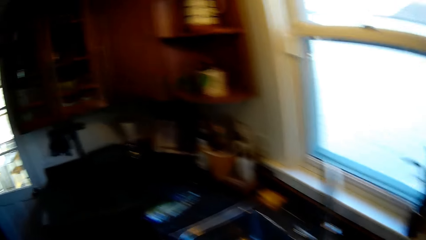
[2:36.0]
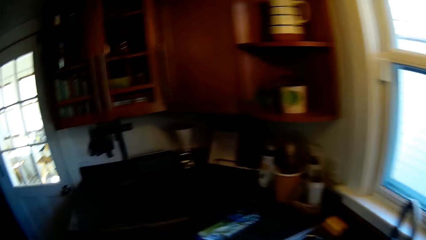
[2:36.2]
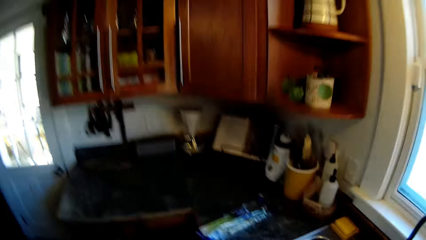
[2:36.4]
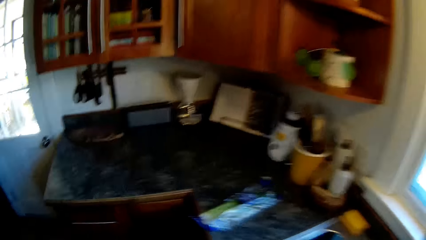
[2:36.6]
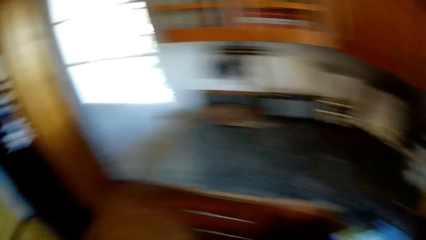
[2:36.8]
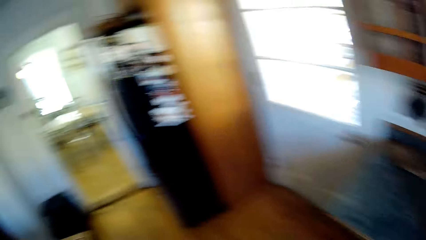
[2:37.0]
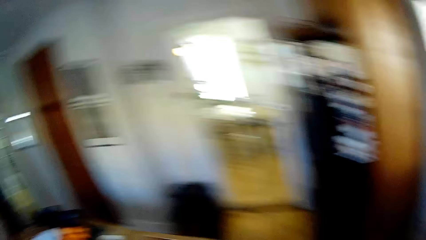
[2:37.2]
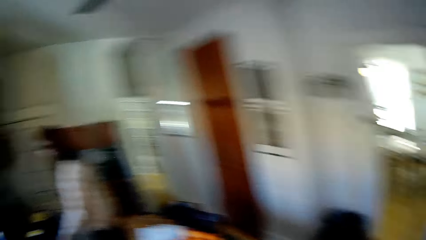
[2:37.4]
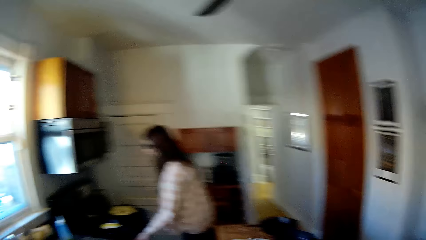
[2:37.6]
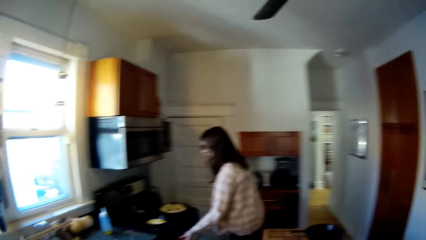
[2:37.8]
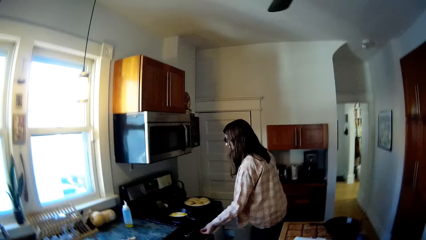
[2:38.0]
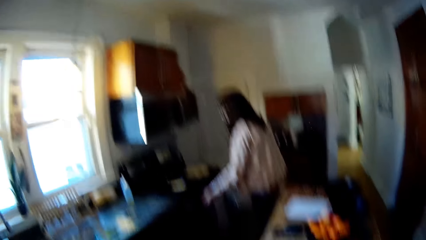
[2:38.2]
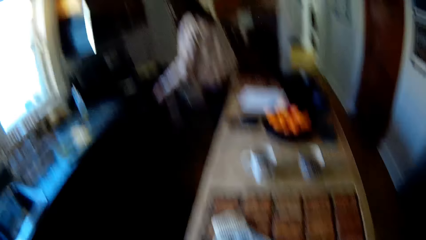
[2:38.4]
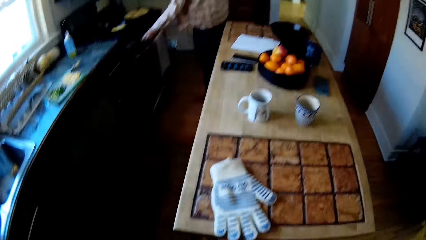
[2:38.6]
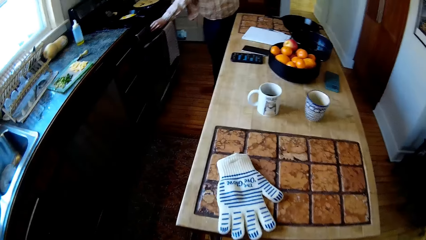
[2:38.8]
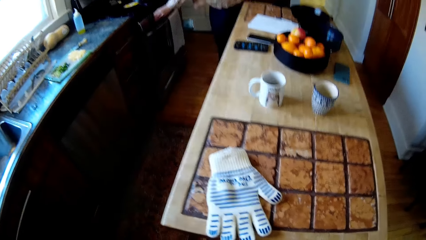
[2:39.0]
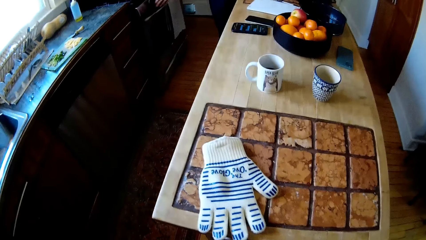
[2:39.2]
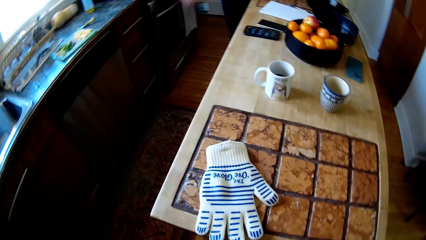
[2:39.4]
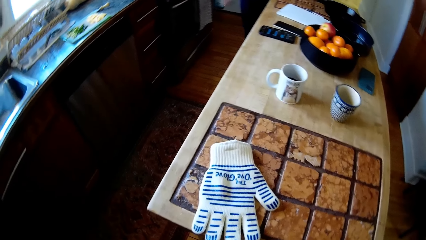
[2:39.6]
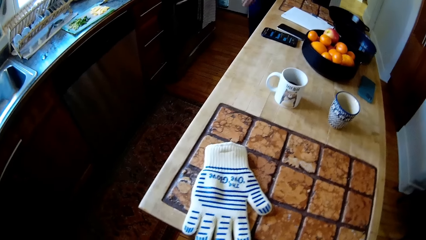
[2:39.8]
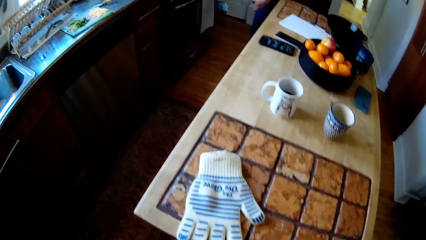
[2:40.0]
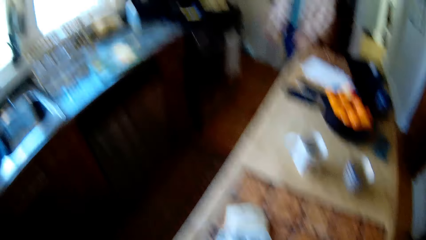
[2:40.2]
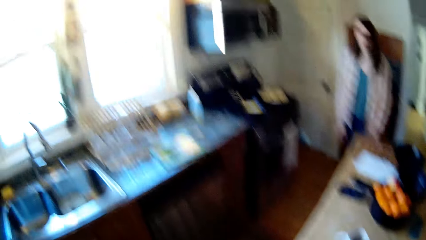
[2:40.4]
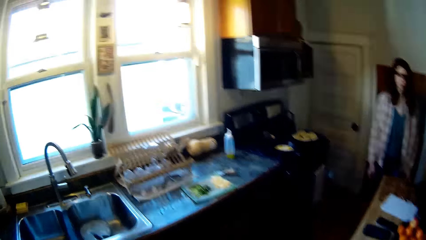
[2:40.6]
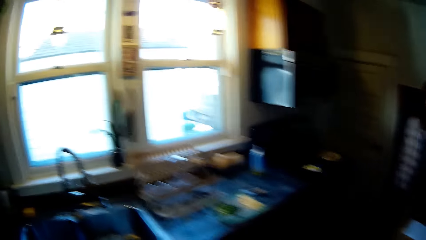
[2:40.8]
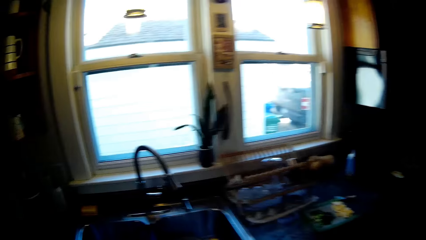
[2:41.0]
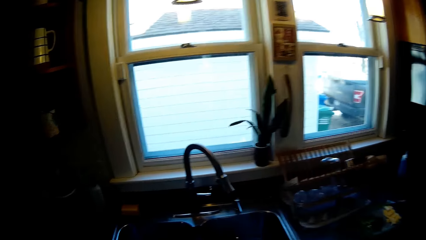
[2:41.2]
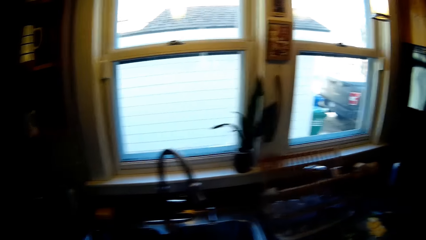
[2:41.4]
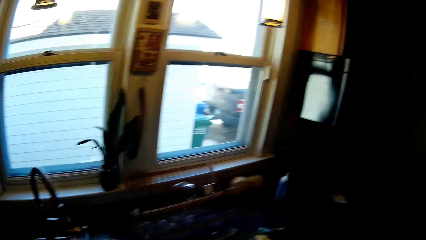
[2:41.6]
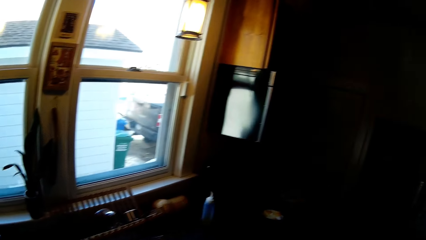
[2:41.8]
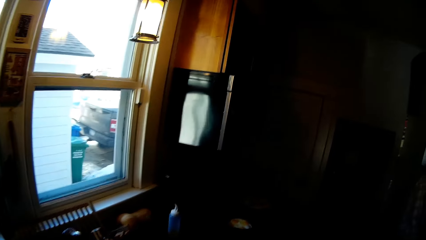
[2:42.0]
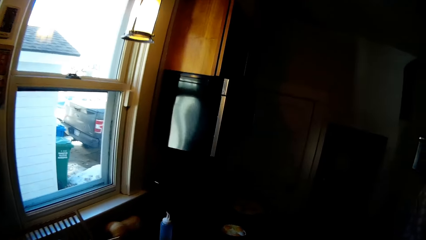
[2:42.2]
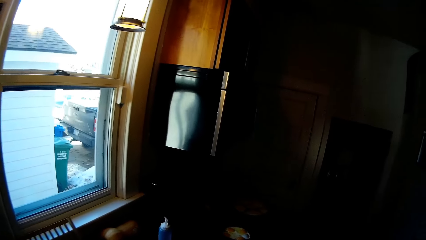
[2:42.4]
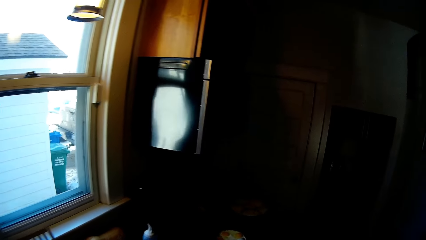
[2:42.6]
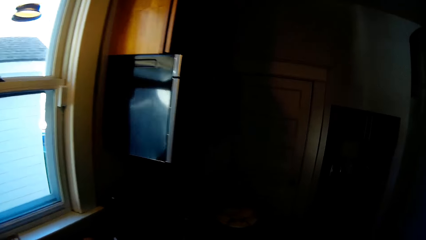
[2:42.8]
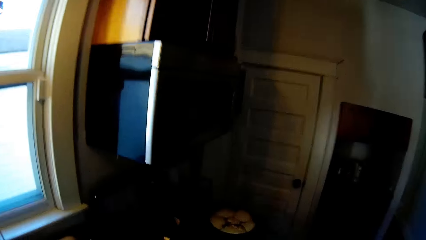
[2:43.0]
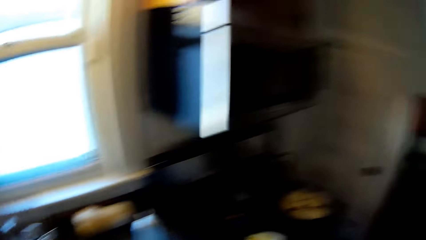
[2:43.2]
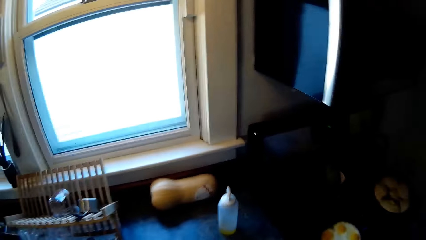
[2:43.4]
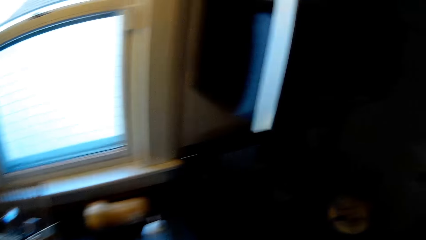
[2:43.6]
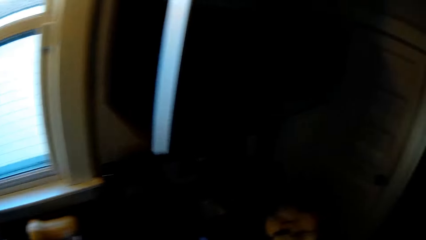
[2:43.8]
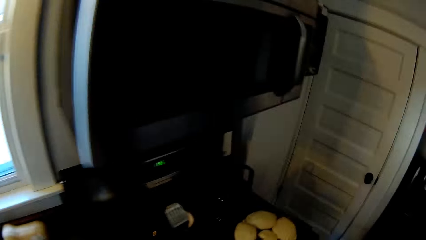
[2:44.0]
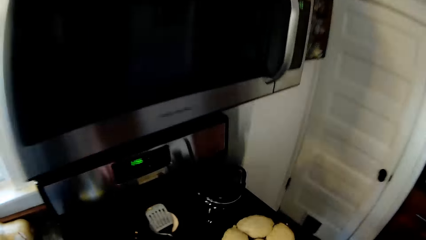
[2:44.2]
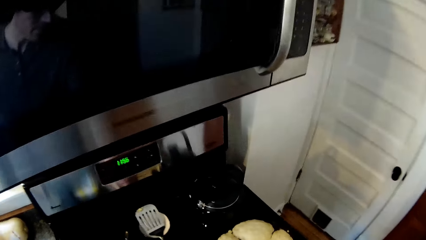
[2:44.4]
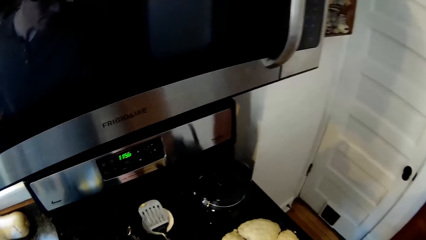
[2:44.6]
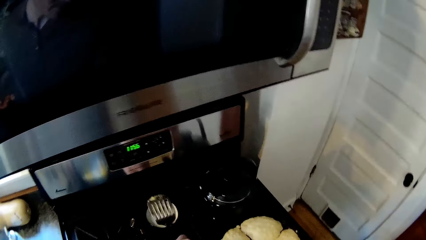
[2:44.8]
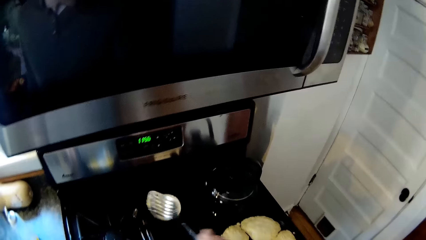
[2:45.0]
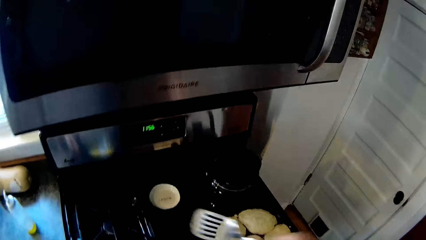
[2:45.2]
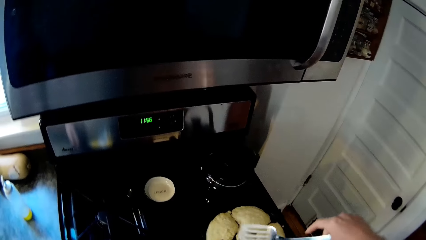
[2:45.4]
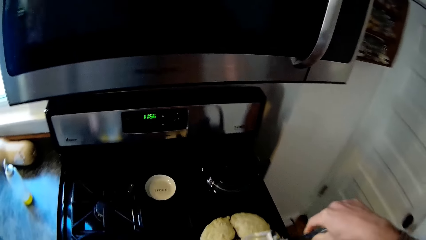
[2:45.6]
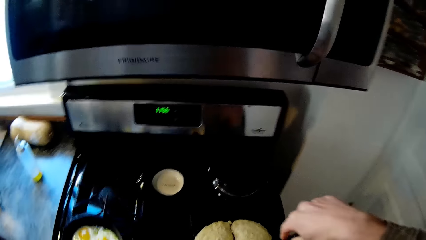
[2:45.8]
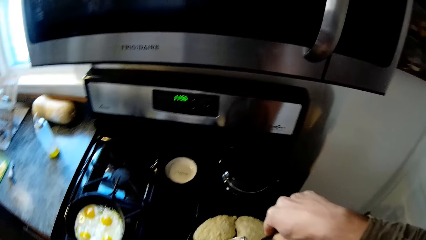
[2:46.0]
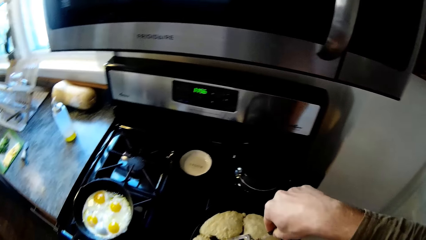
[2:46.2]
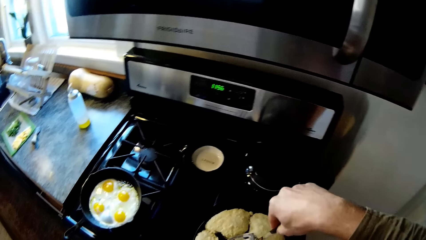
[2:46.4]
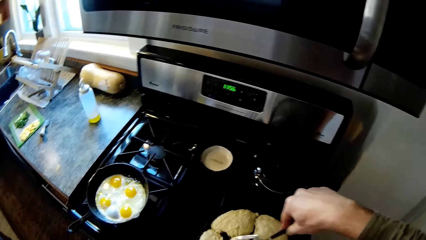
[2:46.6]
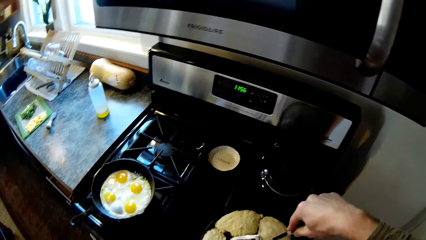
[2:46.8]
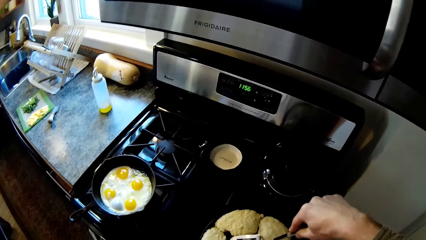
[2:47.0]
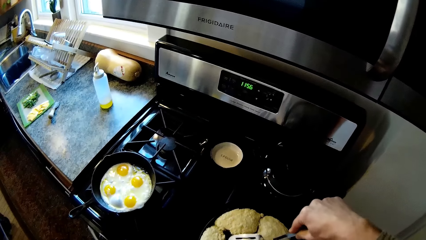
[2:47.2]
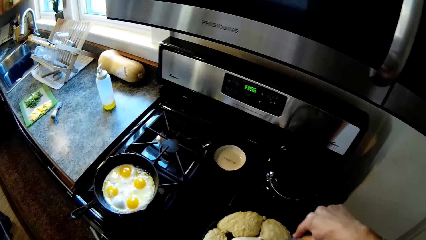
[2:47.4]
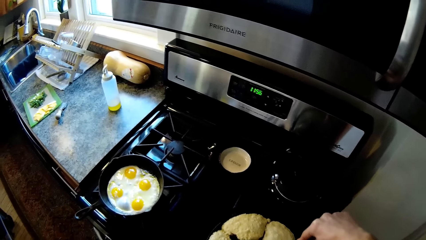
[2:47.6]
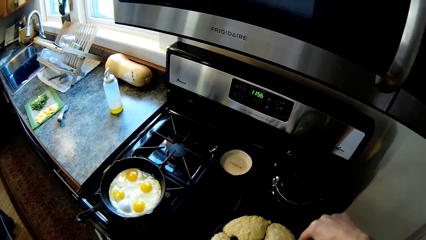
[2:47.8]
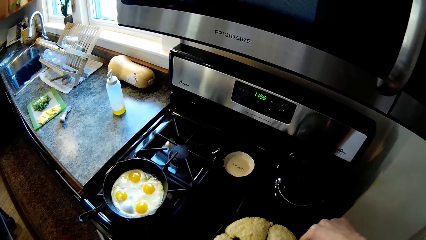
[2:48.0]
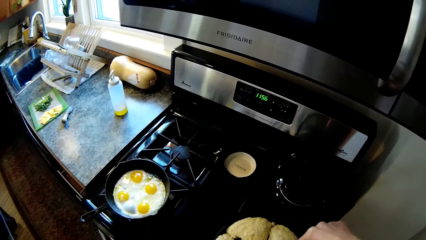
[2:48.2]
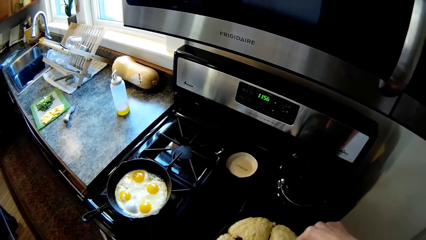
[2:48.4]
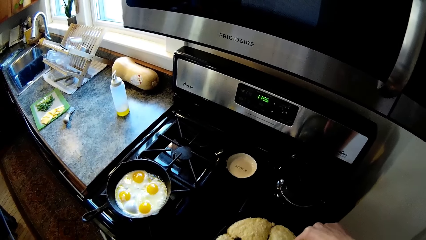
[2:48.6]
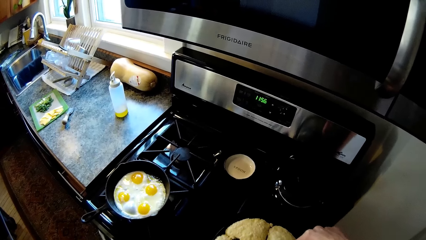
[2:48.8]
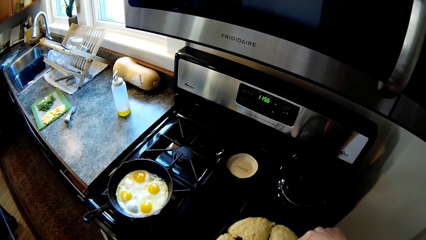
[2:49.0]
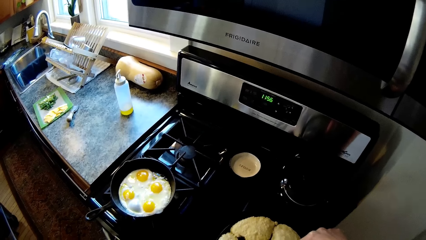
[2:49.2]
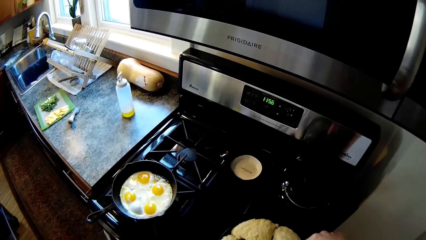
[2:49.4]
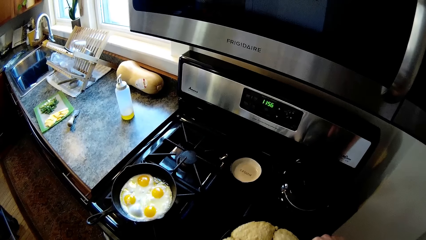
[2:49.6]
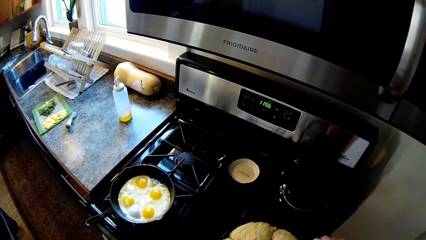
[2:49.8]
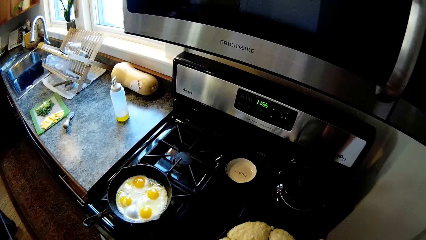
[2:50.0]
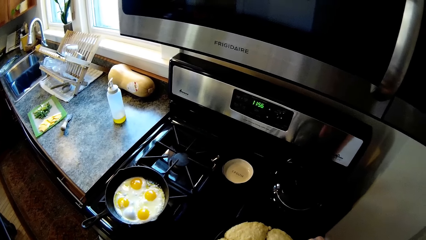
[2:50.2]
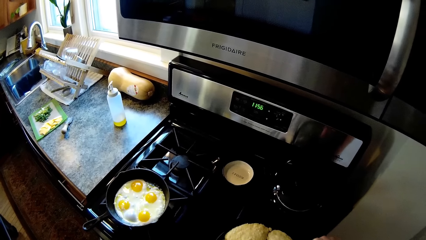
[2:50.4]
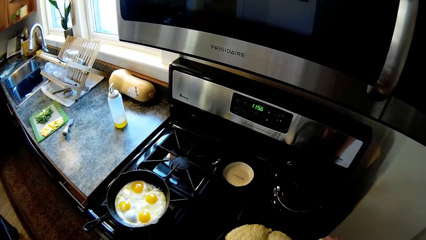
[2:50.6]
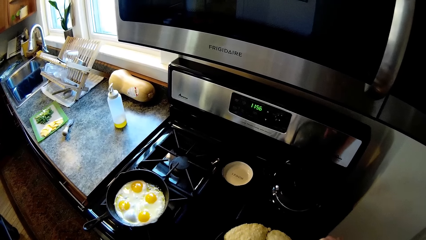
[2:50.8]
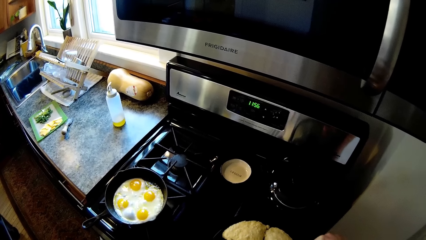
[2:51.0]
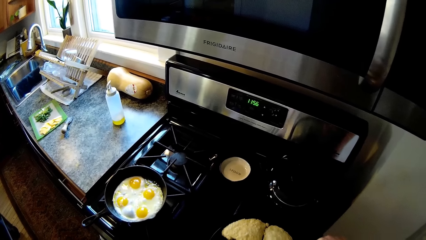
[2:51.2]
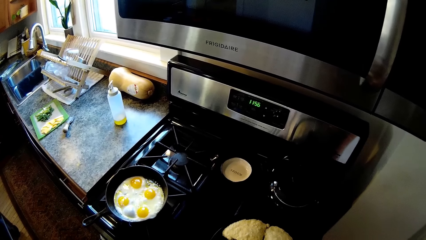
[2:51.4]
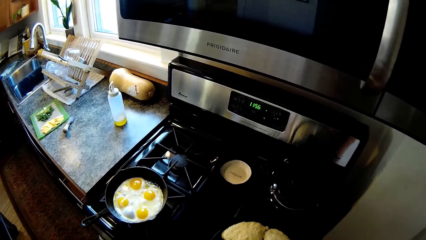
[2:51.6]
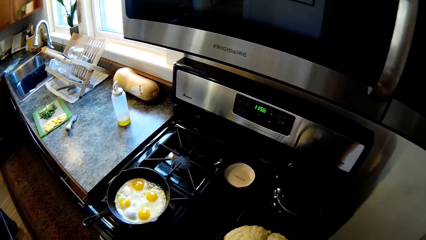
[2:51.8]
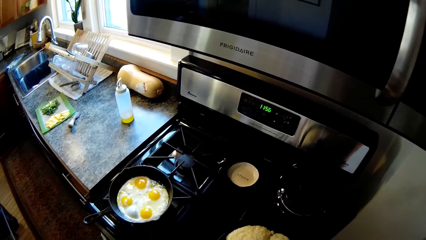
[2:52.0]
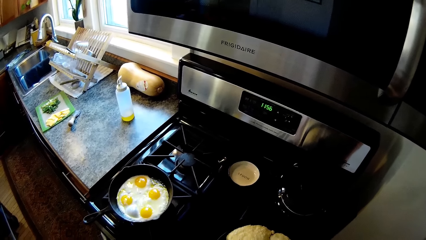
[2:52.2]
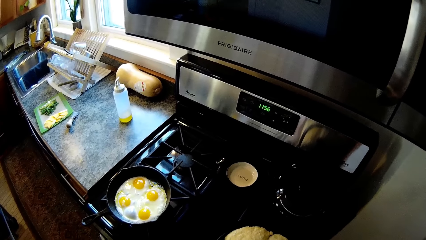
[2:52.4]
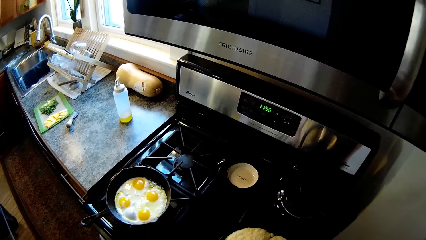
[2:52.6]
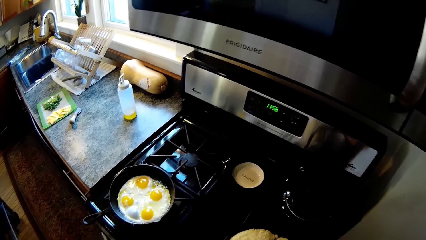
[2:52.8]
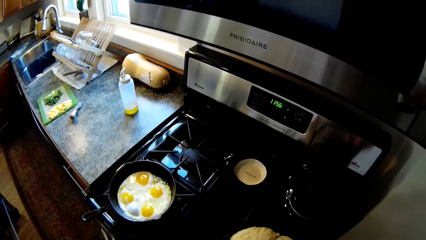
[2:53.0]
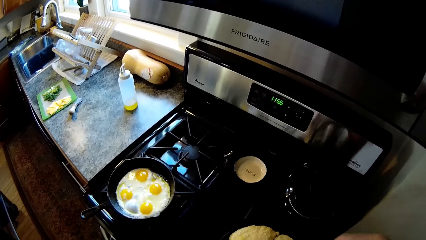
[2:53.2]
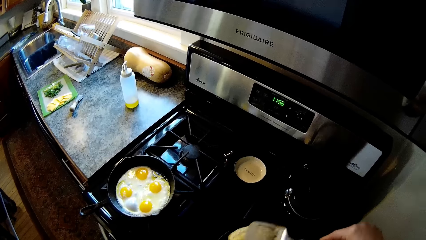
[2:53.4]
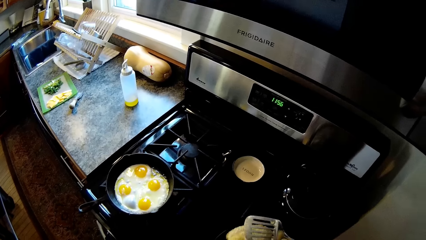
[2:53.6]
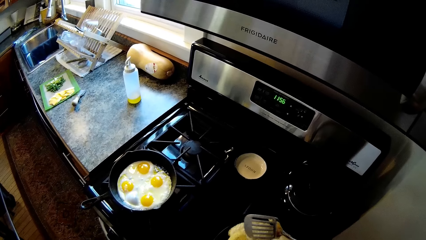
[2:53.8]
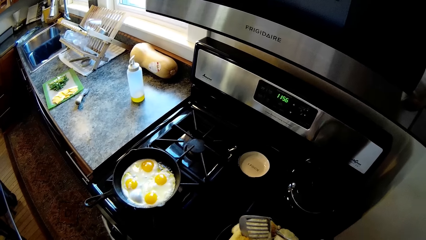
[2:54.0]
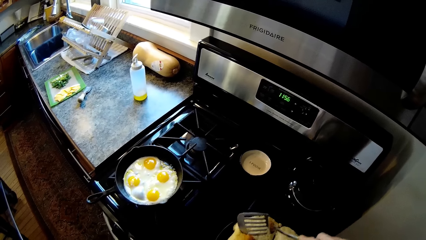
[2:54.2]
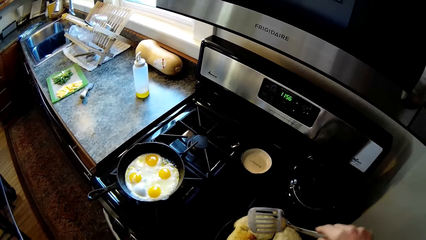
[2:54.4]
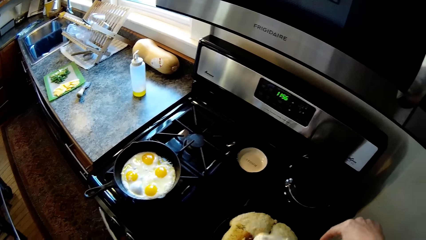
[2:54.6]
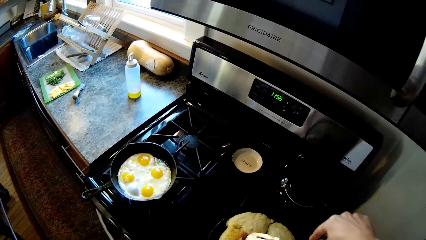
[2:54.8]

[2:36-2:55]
The woman touches a drawer and turns off the cooker with her left hand. The camera wearer picks up the pancake turner on the cooker with his right hand. He fries the dough on the pan with the gas cooker. He scrapes a piece of pancake with the pancake turner in his right hand.
